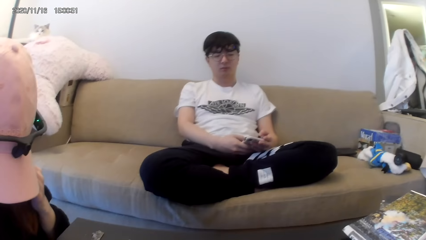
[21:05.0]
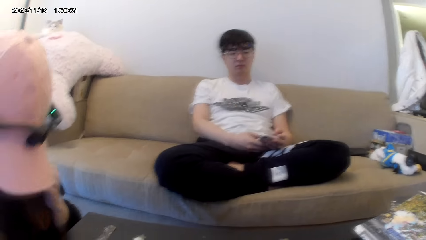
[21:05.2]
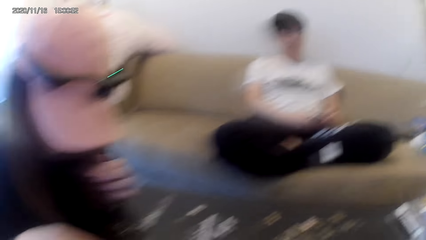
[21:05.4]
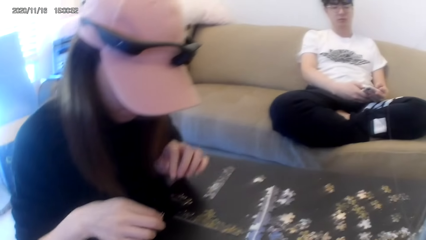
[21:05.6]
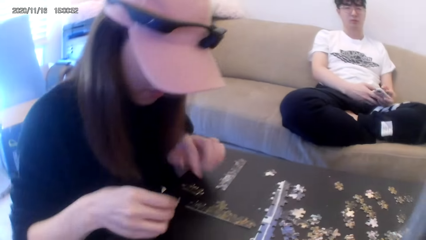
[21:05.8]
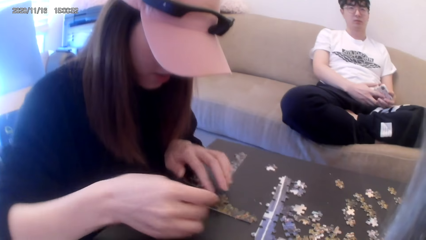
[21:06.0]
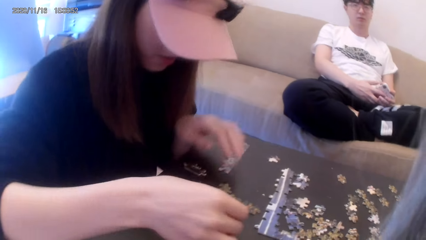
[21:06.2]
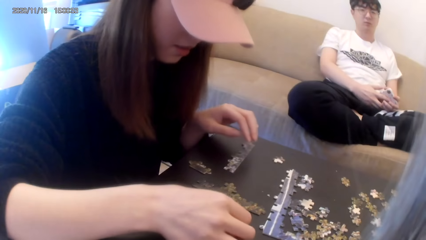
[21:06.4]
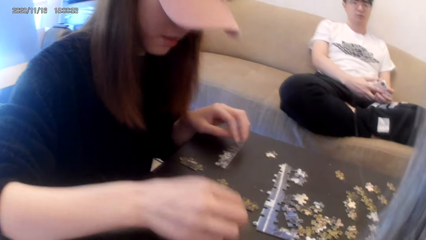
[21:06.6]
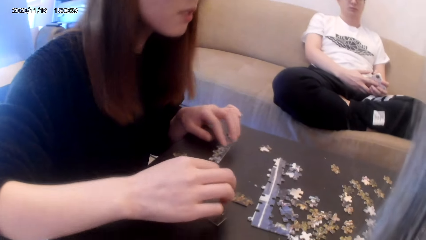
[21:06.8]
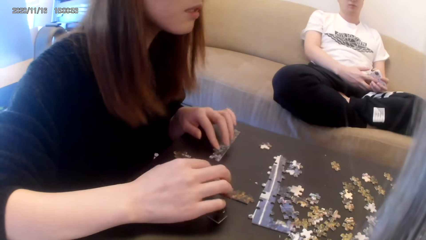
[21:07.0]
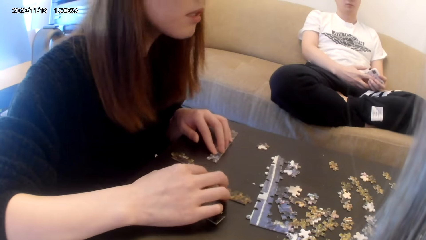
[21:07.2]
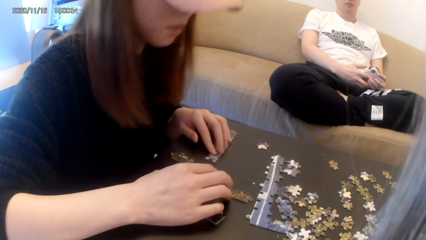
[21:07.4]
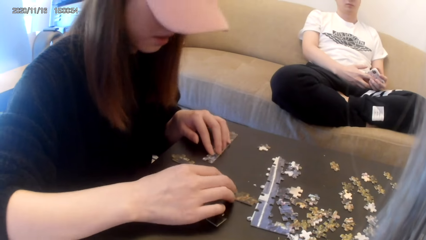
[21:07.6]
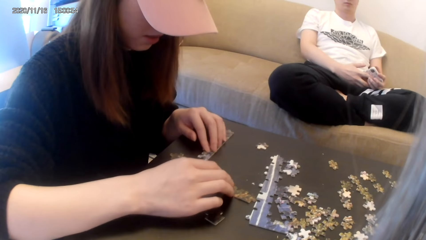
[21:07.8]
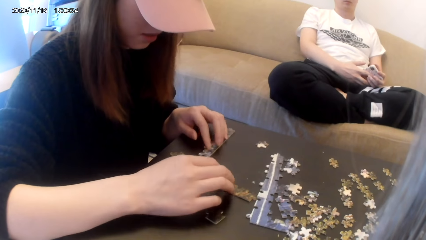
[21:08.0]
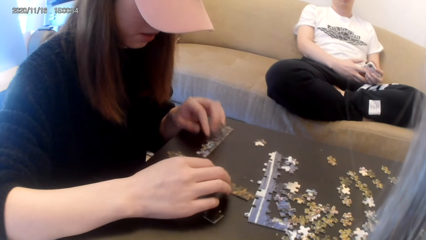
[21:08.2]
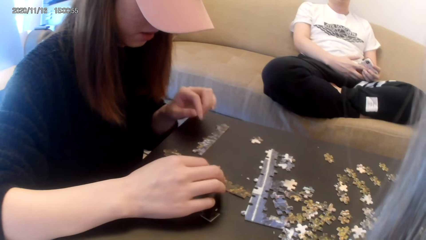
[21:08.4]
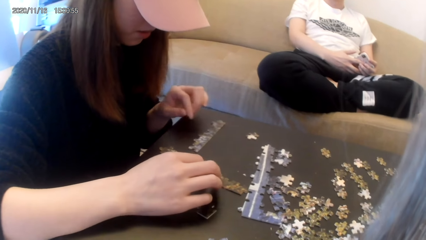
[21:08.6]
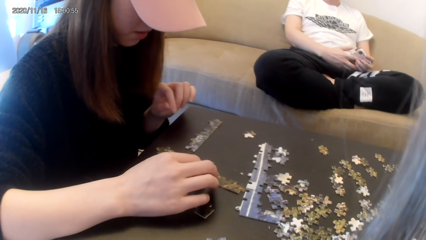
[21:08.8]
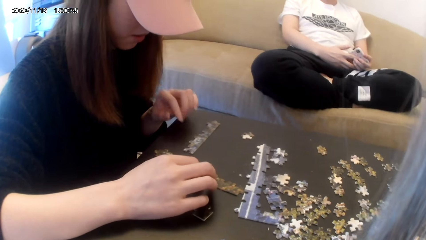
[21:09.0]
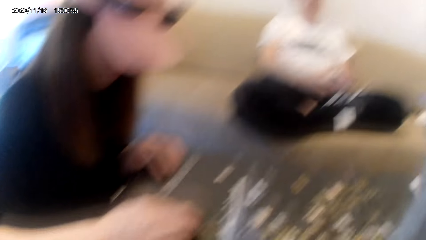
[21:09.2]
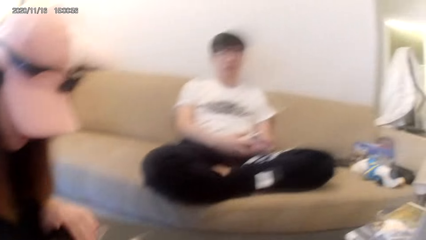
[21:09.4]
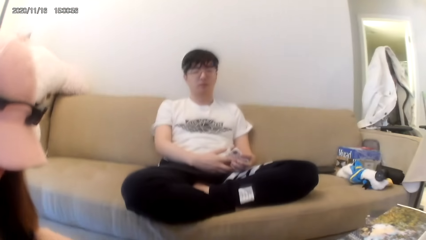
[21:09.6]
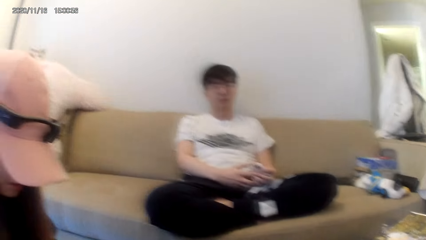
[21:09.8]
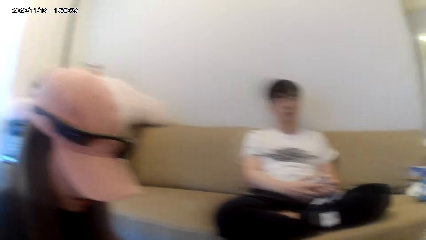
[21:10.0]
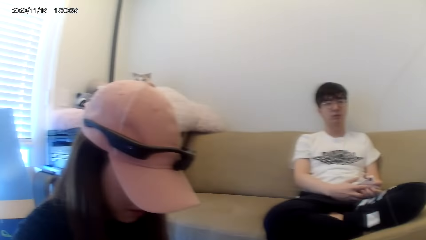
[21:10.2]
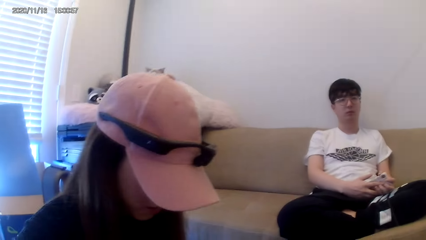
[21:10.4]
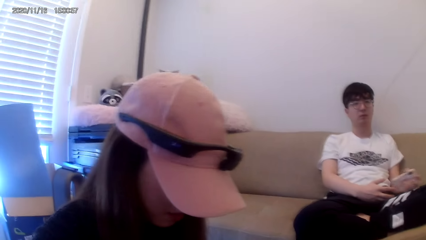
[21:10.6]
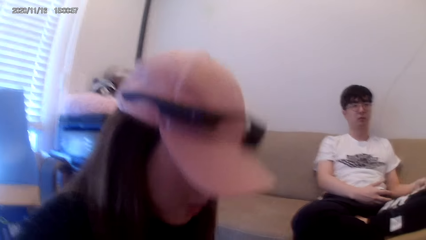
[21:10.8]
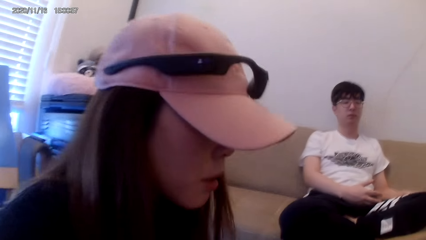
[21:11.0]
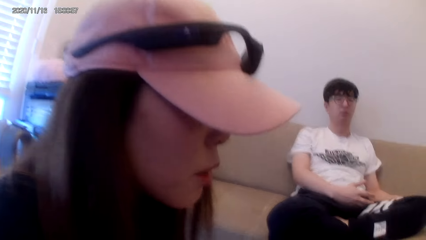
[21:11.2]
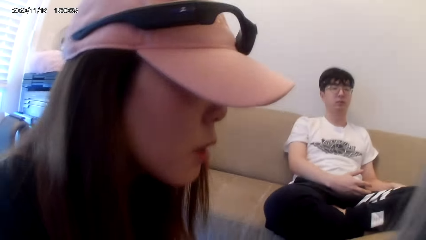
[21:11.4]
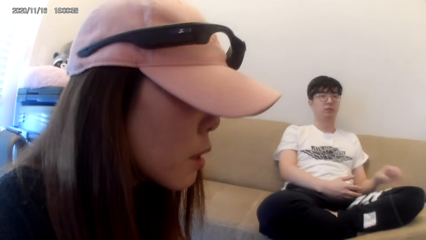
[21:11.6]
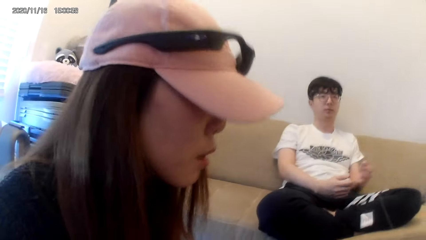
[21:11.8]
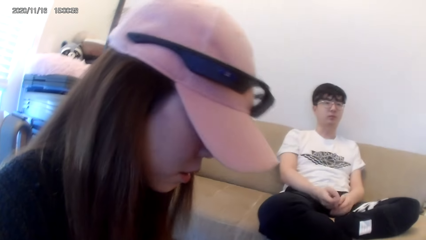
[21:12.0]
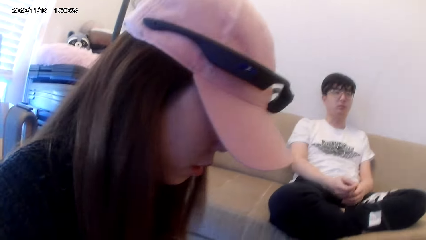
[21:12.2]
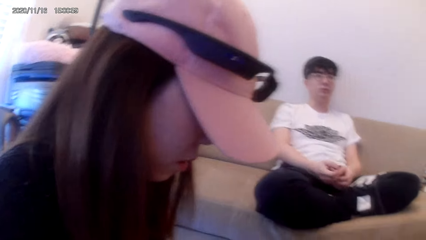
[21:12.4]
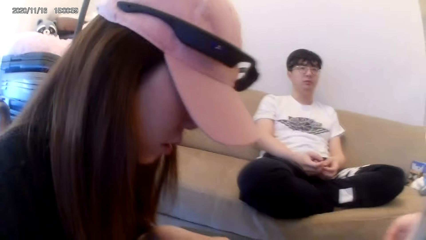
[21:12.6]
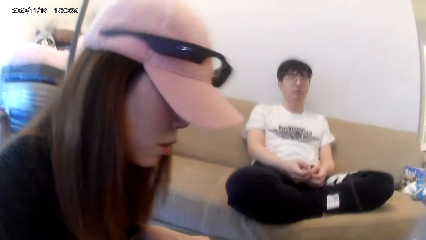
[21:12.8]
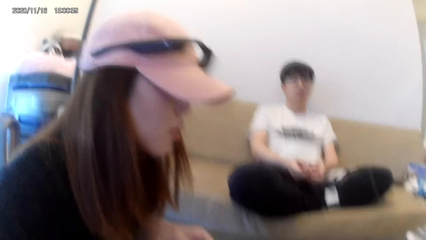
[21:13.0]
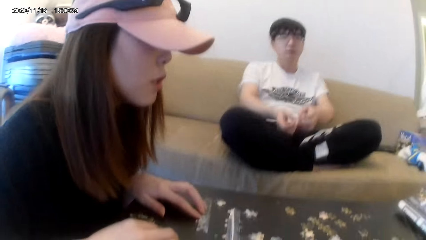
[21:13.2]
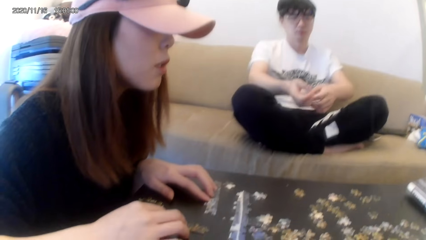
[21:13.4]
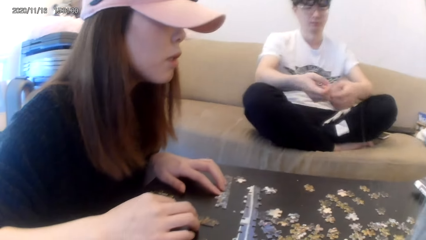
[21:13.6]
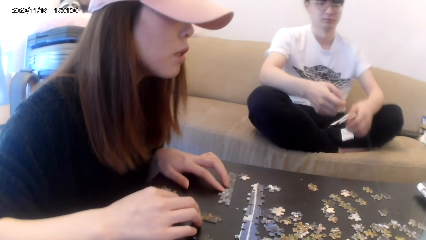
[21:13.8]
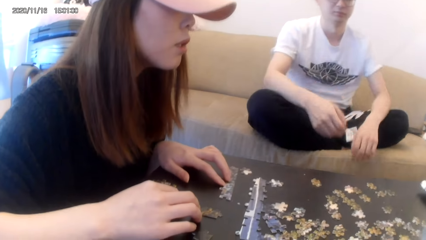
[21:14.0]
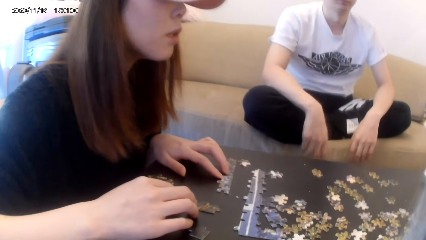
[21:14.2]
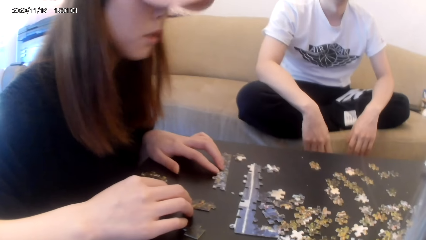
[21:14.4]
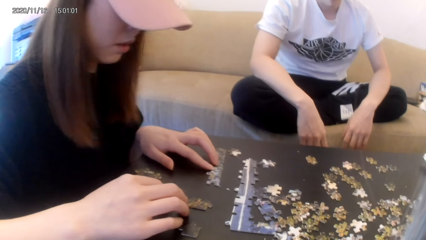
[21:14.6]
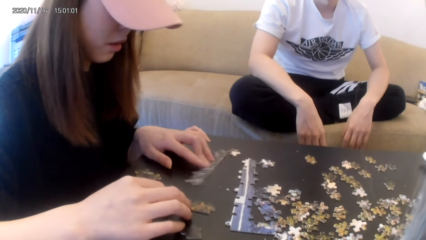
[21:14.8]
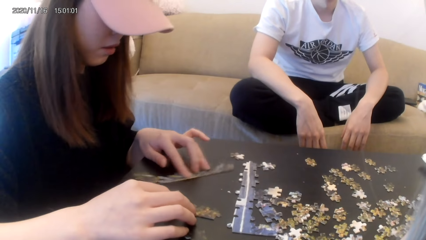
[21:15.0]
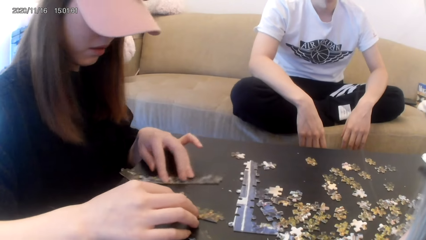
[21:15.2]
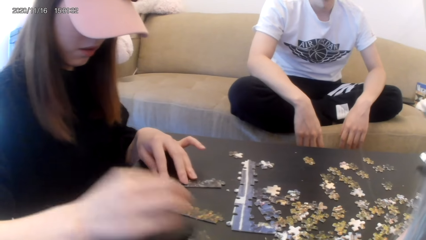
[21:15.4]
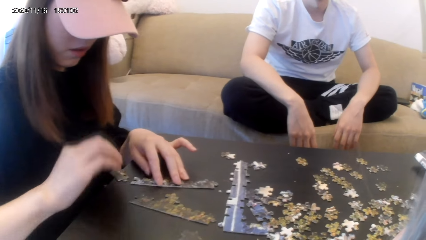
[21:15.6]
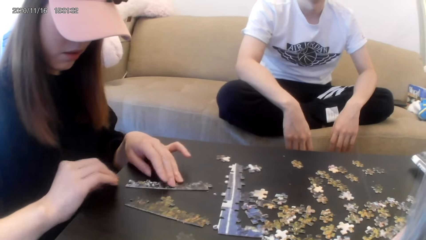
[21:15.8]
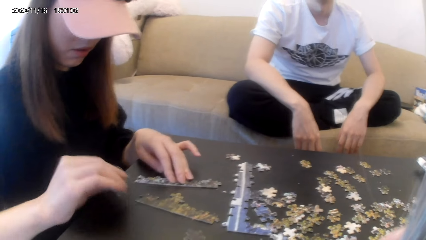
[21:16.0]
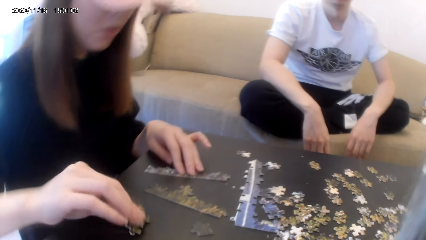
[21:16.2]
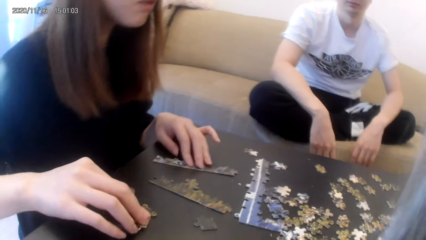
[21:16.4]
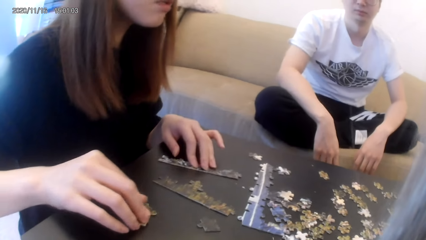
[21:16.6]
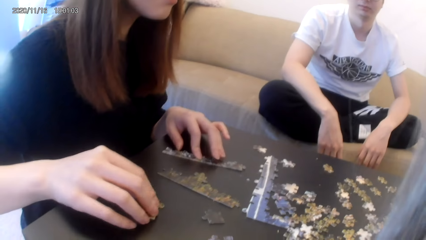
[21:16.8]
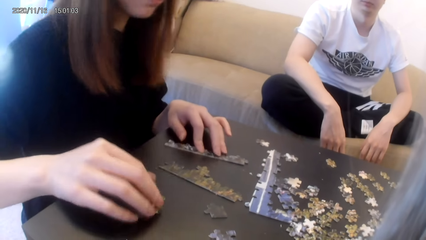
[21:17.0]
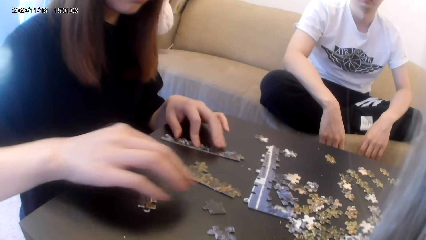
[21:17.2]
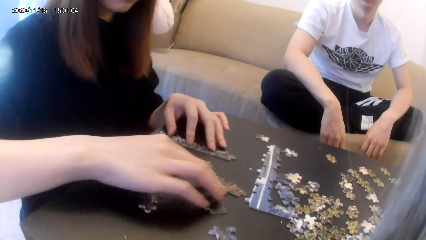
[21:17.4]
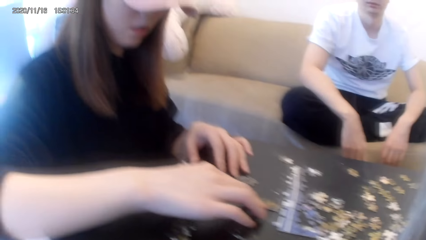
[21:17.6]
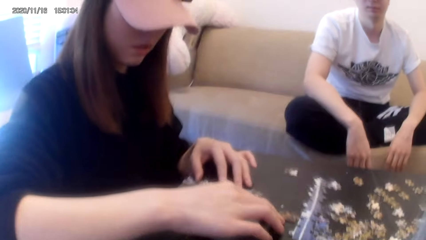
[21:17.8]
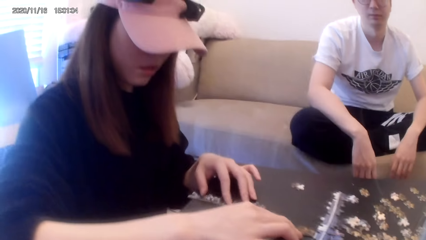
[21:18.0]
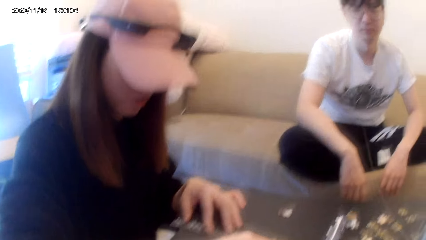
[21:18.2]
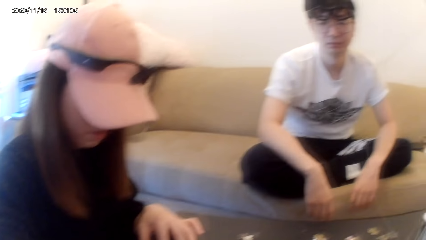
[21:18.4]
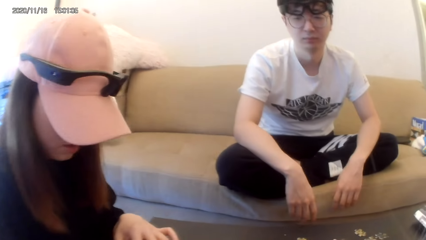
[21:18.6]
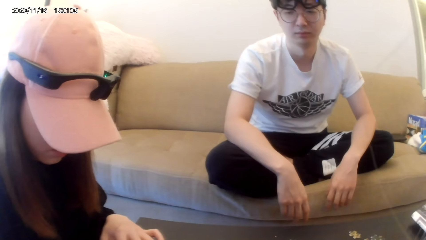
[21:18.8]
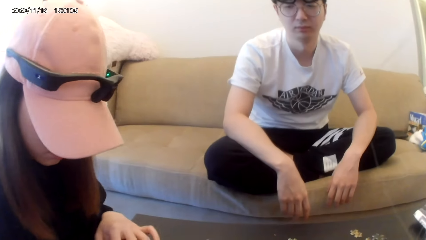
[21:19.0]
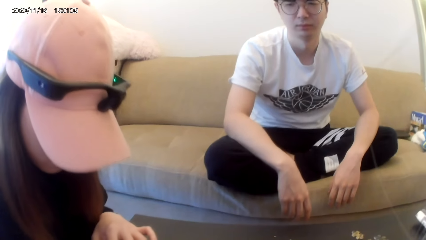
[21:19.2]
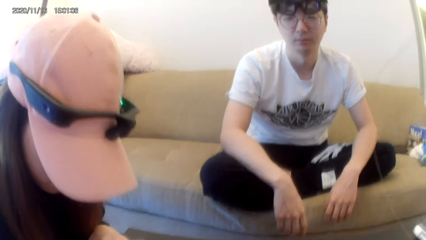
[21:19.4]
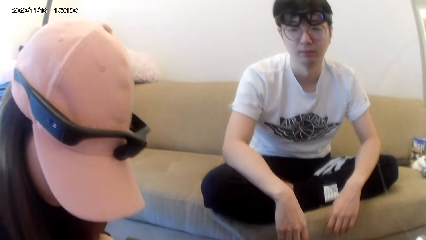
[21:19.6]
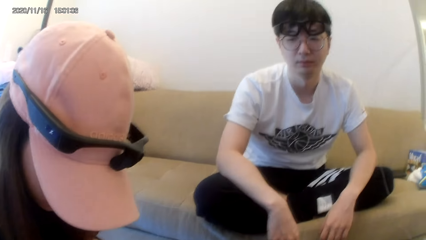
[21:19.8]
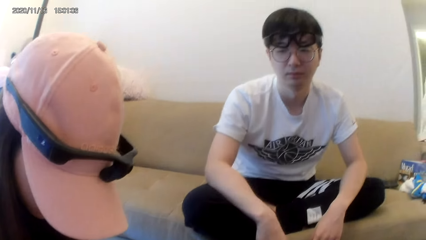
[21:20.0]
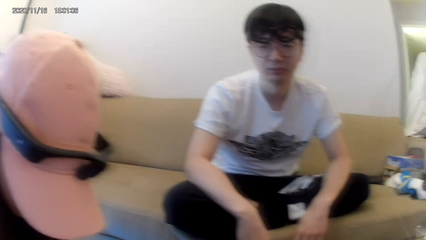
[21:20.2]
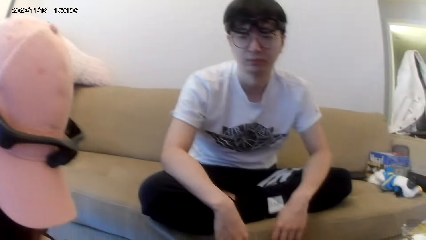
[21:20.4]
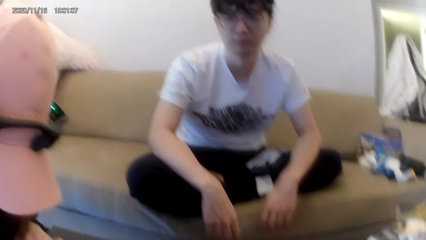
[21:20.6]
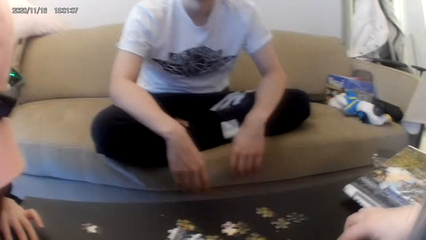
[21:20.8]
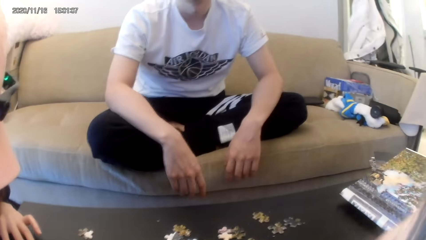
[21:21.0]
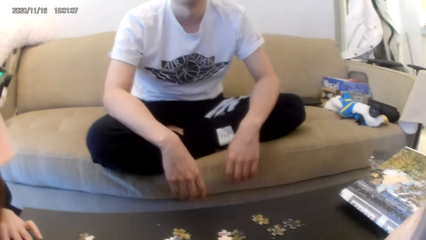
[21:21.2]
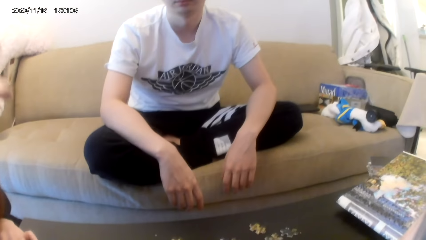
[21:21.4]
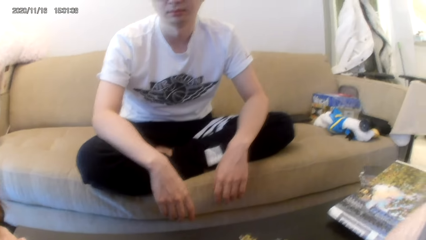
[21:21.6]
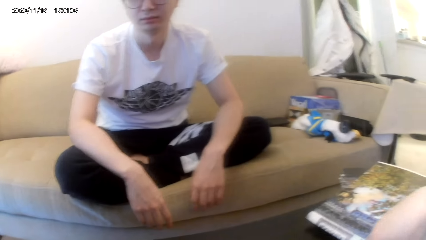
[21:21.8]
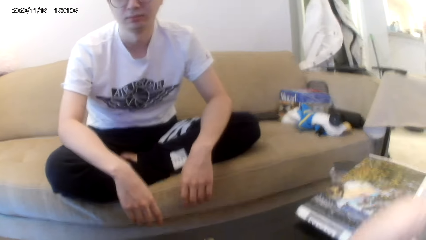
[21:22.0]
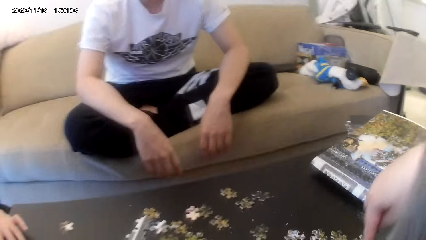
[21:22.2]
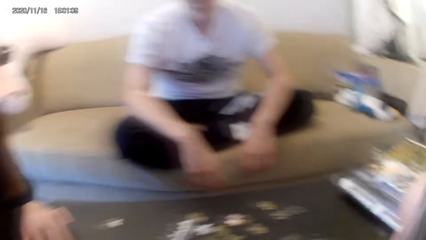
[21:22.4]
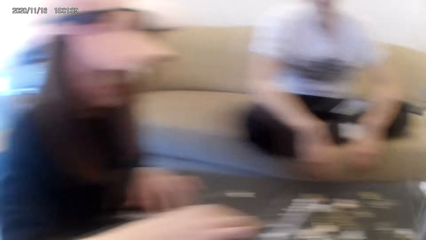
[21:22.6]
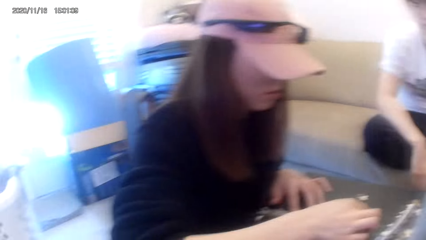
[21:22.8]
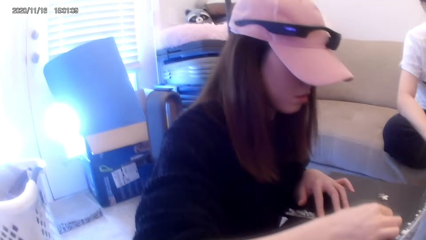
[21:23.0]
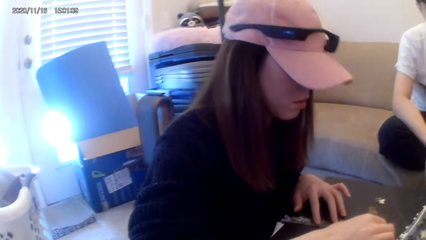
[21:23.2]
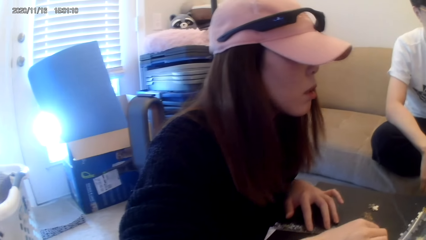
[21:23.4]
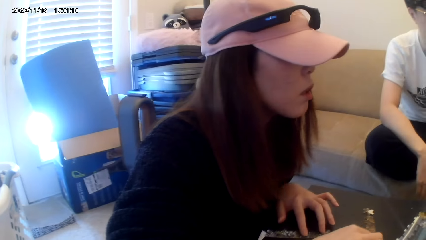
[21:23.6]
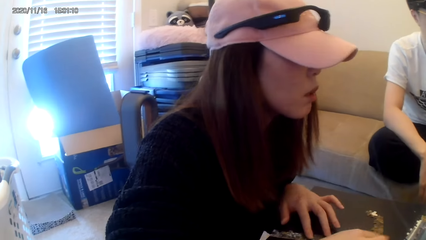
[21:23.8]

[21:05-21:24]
The man puts the phone on the couch. He leans forwards. He looks at the game.
